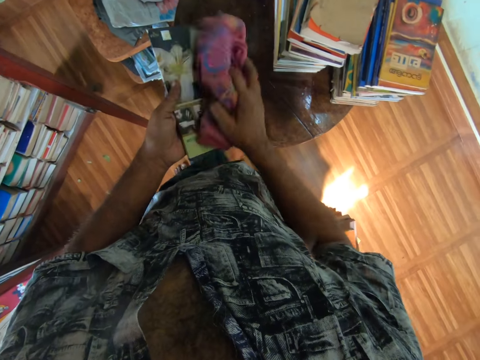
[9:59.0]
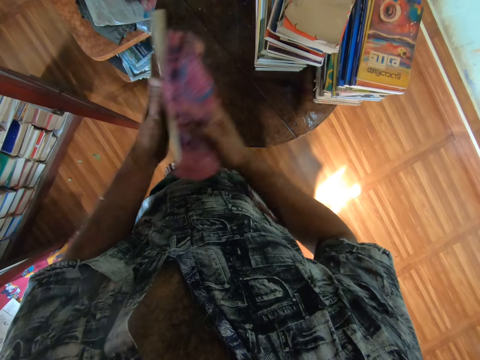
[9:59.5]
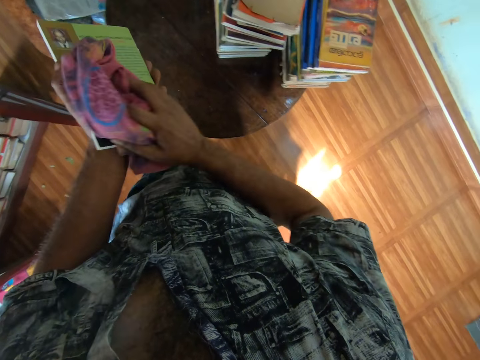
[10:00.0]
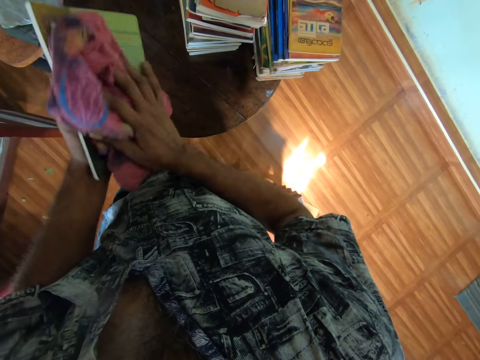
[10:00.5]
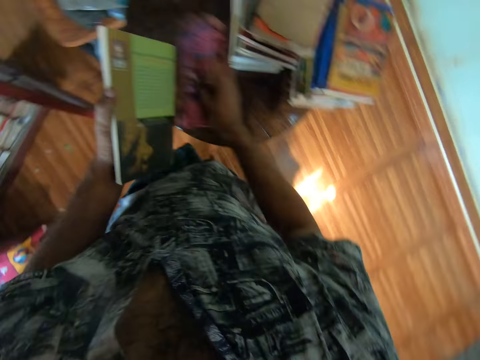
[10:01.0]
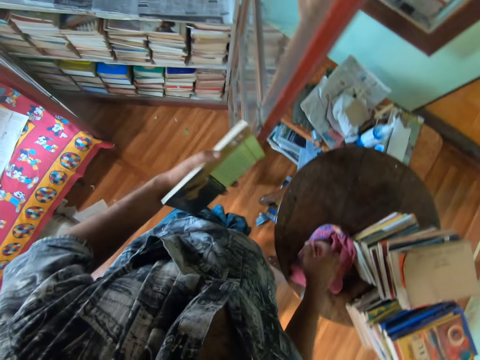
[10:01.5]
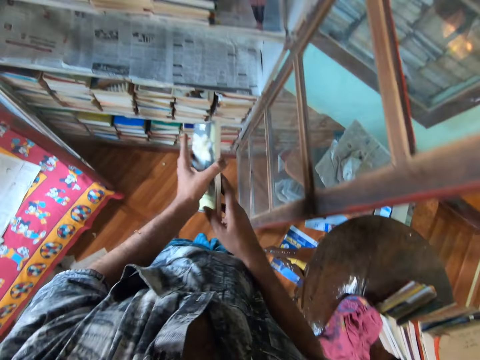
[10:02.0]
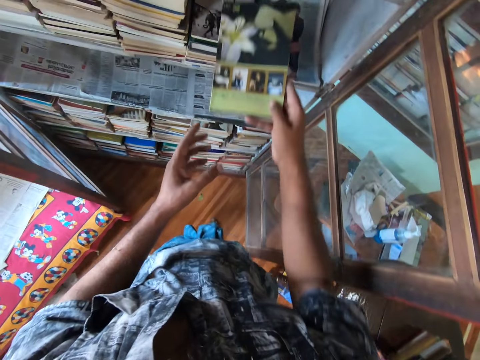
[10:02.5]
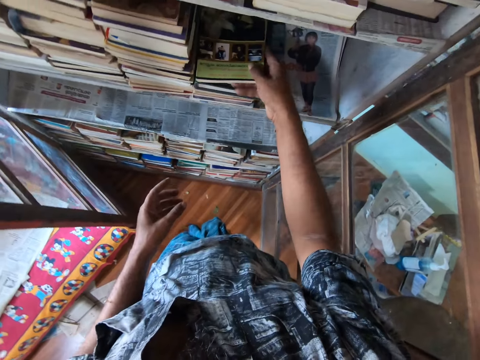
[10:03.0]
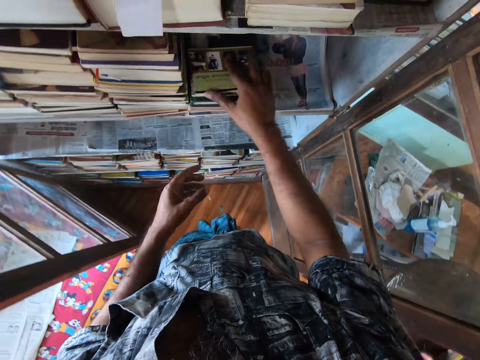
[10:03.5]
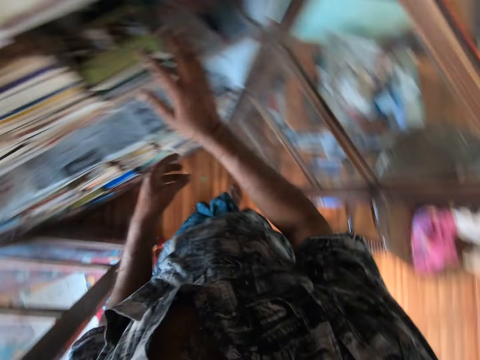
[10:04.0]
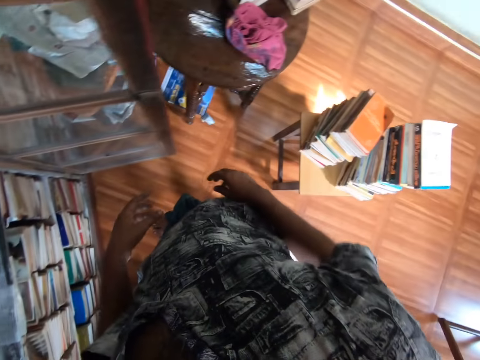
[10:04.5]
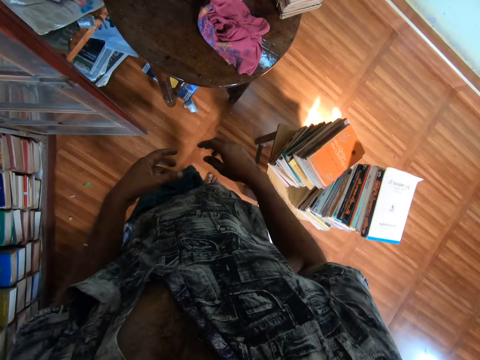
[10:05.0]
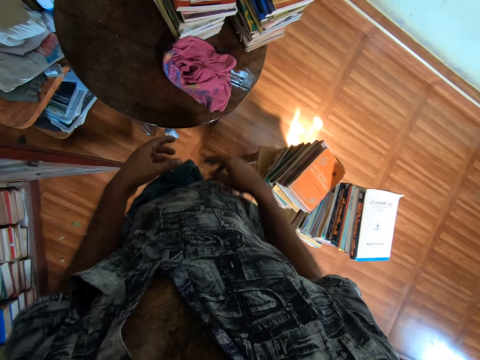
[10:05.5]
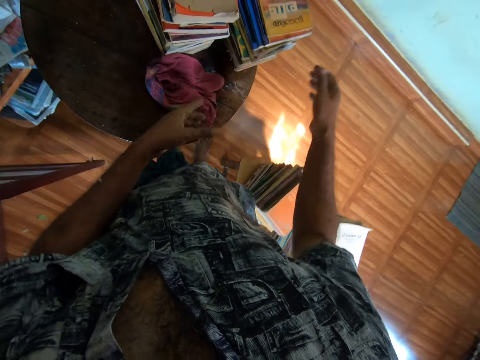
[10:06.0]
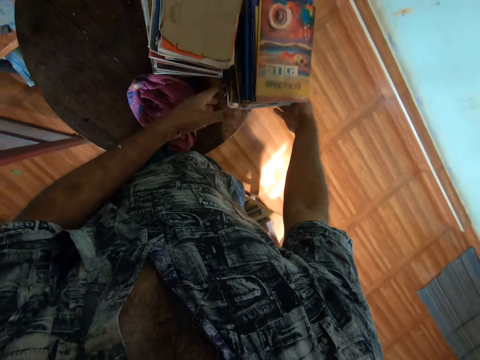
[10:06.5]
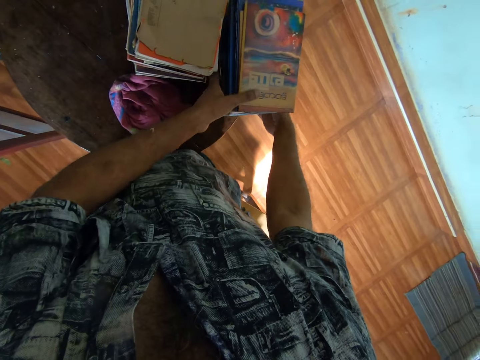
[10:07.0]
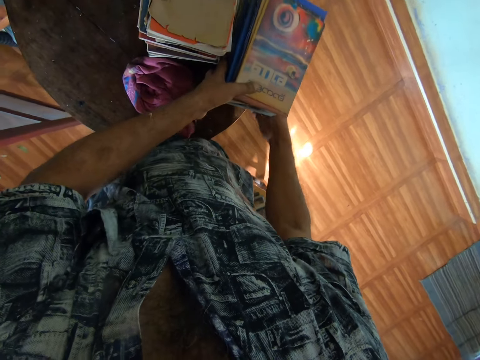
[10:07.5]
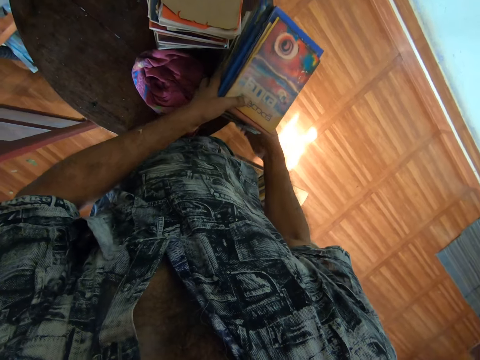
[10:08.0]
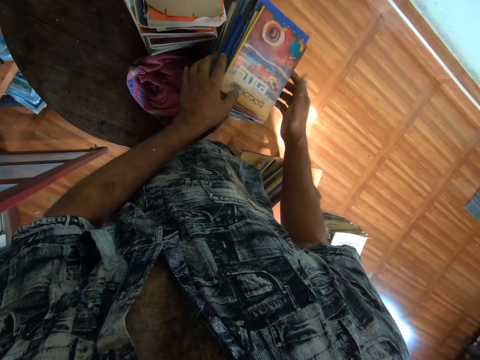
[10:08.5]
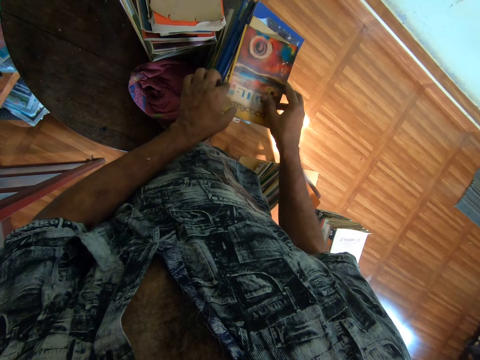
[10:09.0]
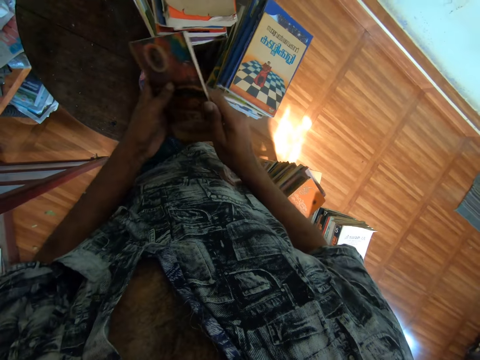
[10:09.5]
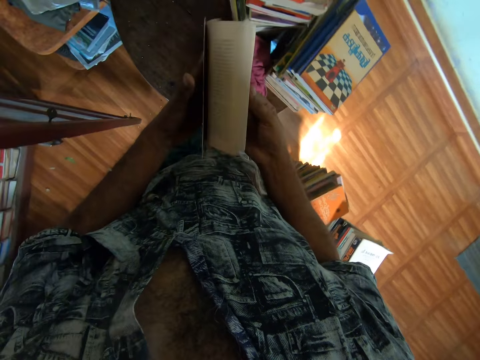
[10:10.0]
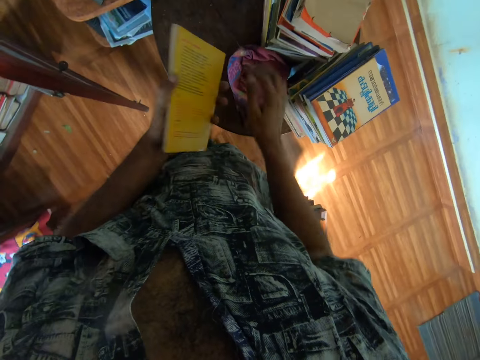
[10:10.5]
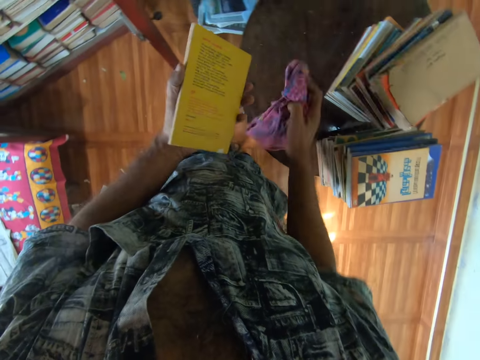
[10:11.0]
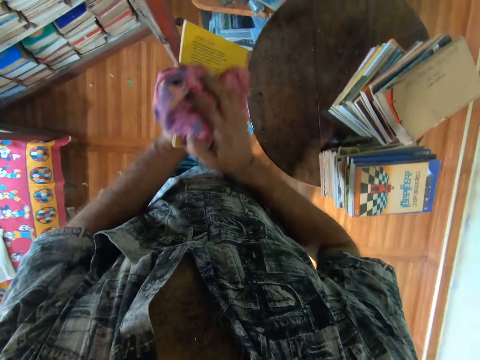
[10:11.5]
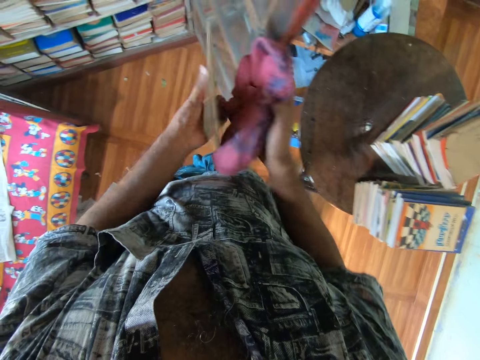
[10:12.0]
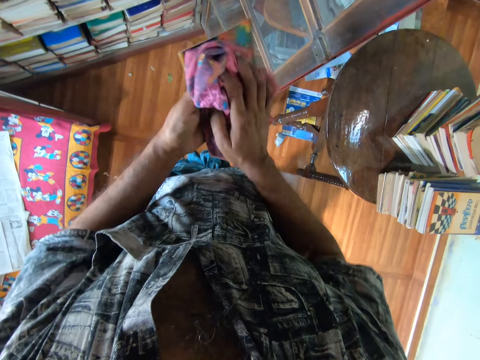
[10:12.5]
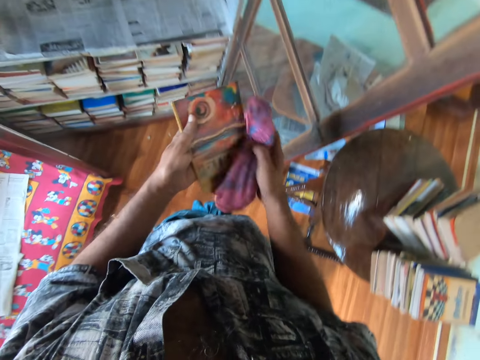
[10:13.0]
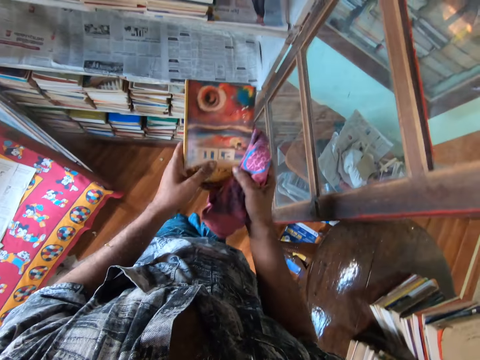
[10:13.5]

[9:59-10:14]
The camera wearer wipes a book using a piece of cloth. They put the piece of cloth on the table. They put the book on the shelf. They take the book on the pile of the books from the table. They move books on the table. They open the book pages. They take the piece of cloth on the table. They wipe the book with the piece of cloth.

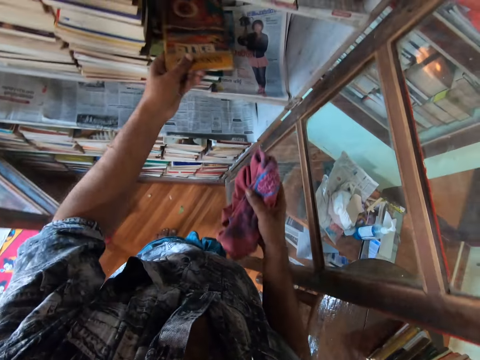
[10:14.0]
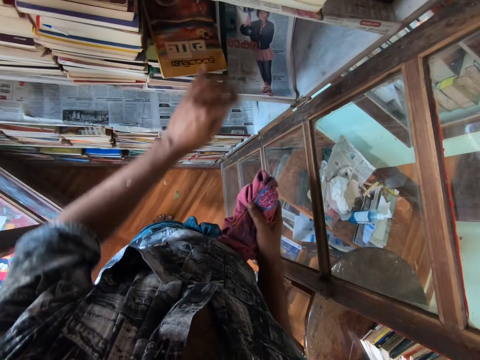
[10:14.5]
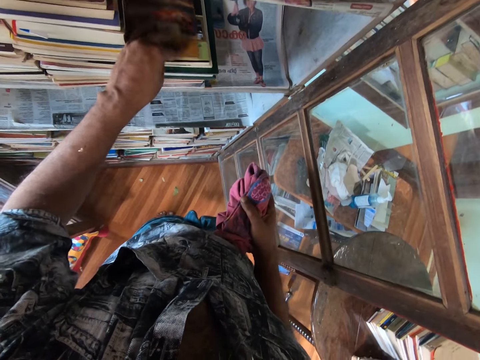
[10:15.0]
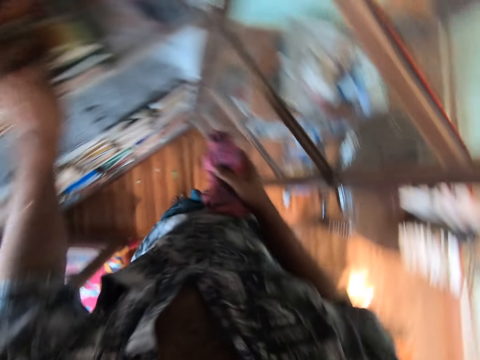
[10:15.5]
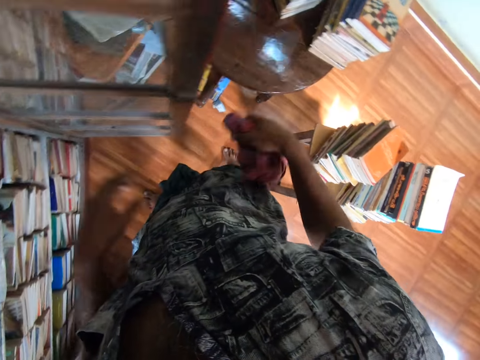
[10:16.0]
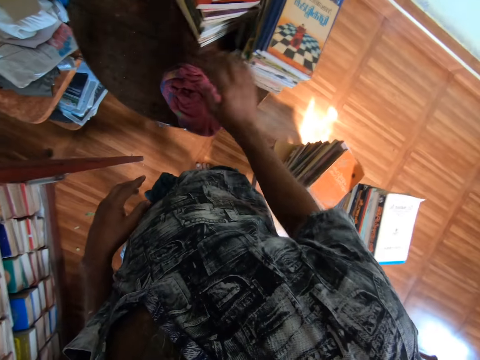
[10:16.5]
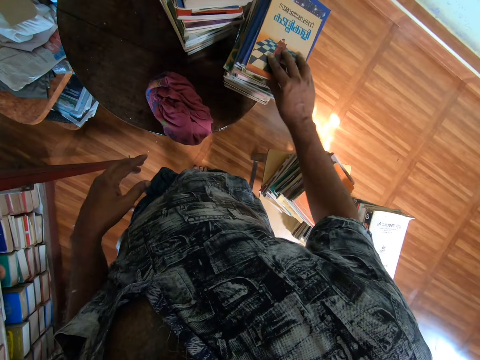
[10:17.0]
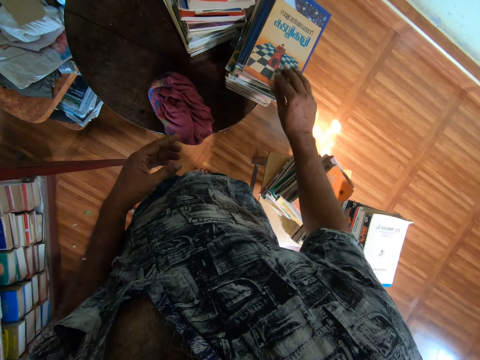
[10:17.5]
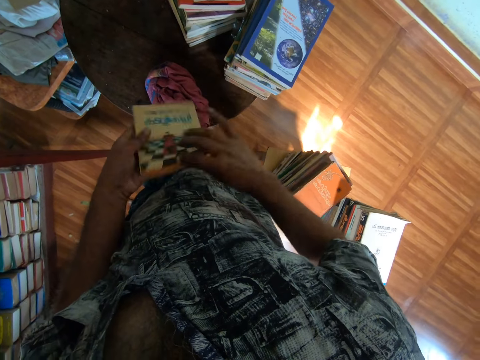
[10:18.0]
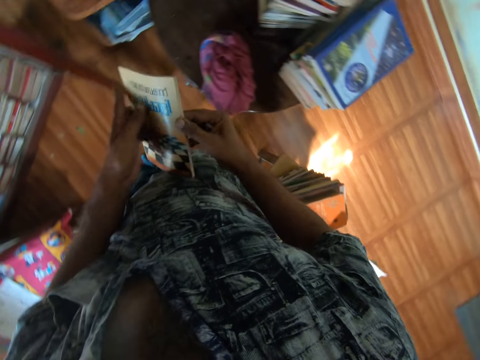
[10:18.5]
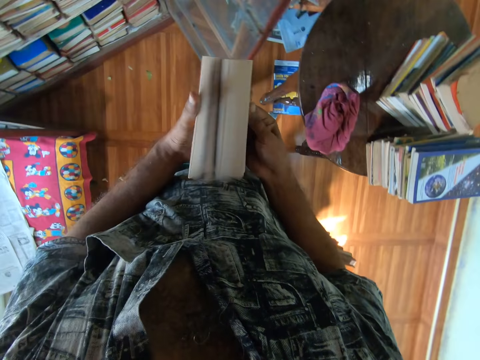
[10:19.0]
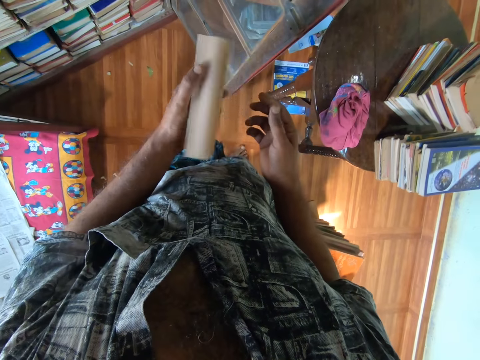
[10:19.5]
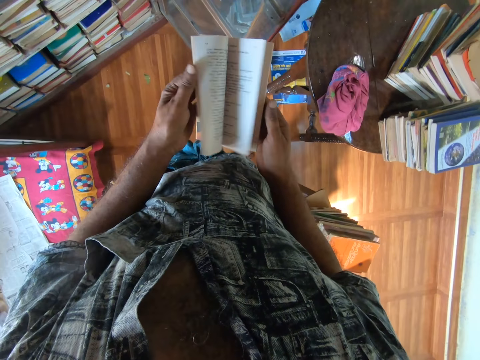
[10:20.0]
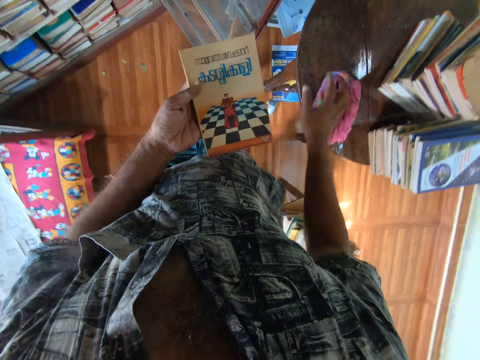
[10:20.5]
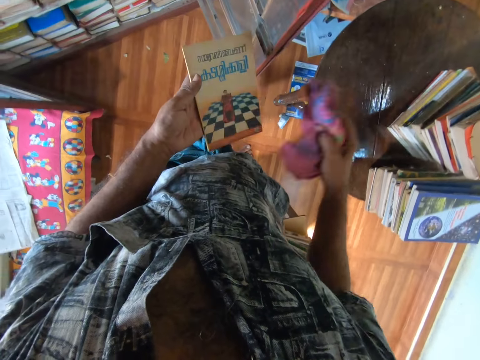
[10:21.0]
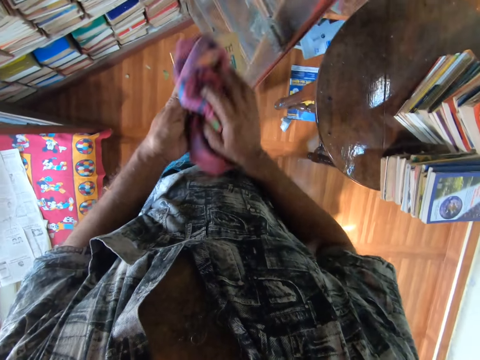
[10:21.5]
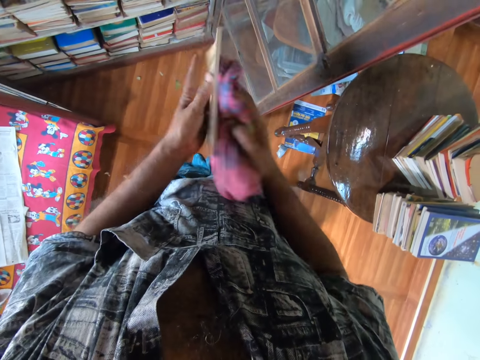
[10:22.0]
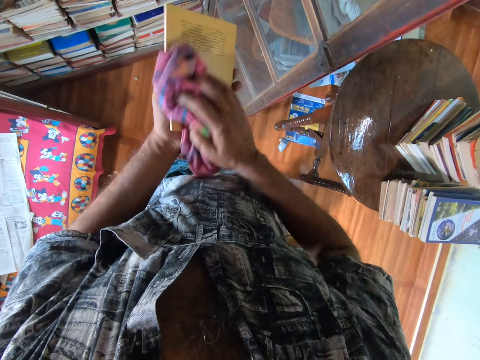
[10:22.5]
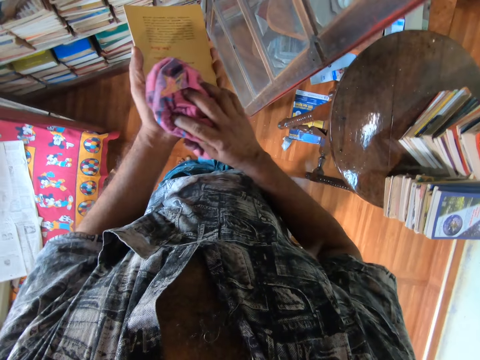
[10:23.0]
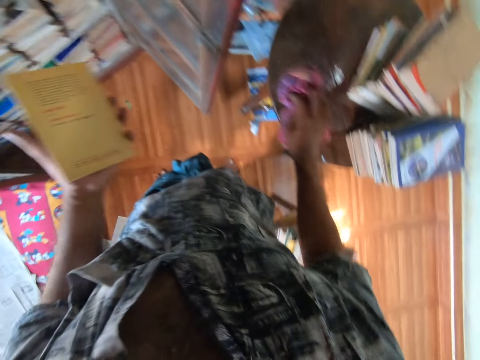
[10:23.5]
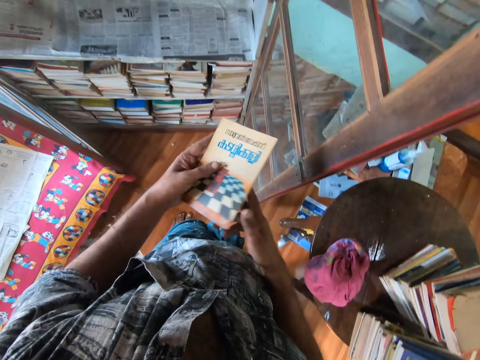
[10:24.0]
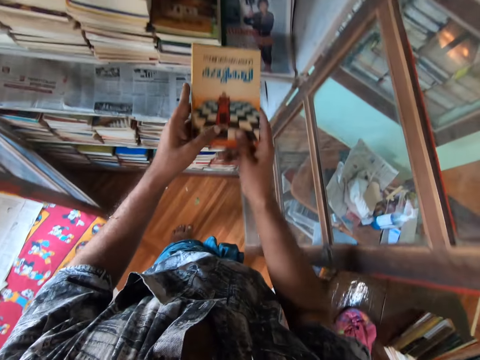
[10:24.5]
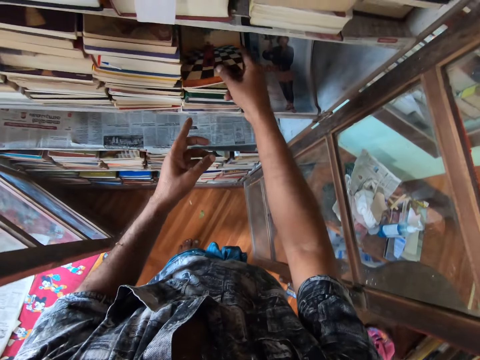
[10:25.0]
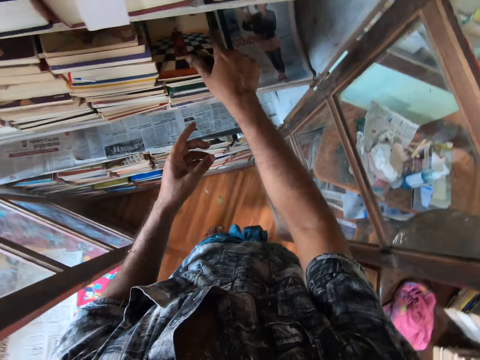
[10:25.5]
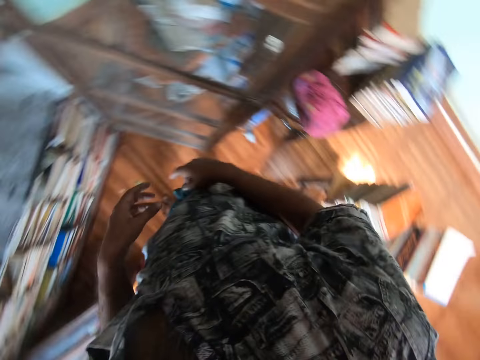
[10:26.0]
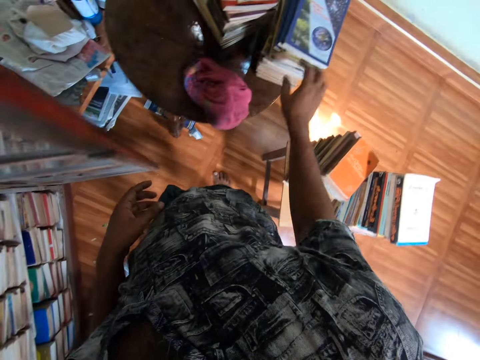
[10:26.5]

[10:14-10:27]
The camera wearer puts the book on the shelf. They put the piece of cloth on the table. They take the book on the pile of the books from the table. They open the book pages. They take the piece of cloth on the table. They wipe the book with the piece of cloth. They put the piece of cloth on the table. They put the book on the shelf.
